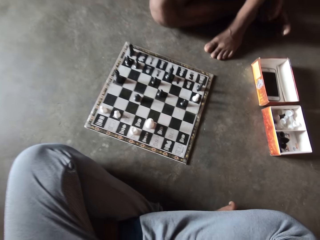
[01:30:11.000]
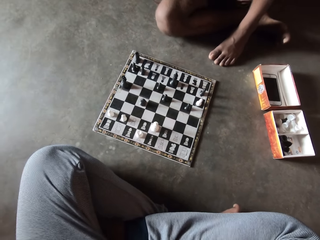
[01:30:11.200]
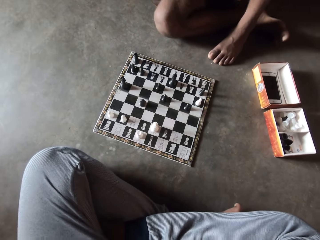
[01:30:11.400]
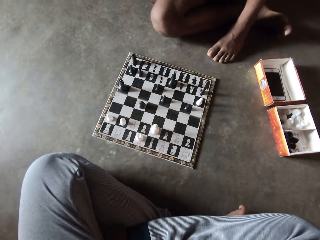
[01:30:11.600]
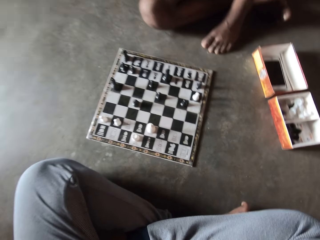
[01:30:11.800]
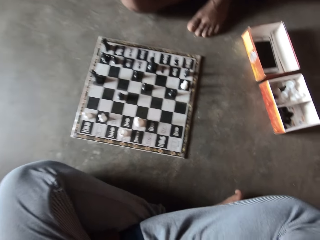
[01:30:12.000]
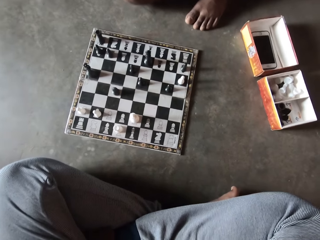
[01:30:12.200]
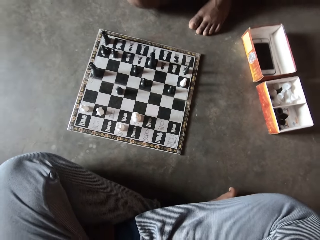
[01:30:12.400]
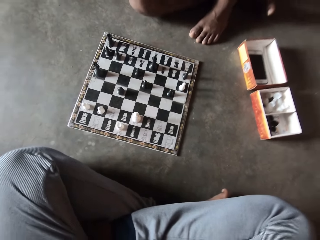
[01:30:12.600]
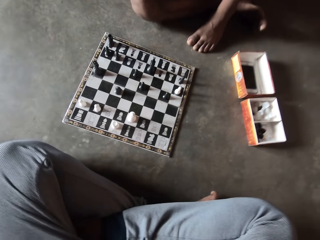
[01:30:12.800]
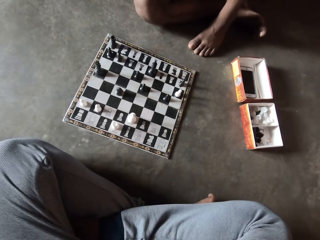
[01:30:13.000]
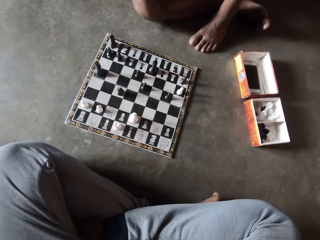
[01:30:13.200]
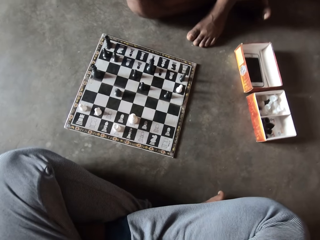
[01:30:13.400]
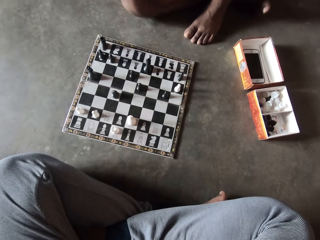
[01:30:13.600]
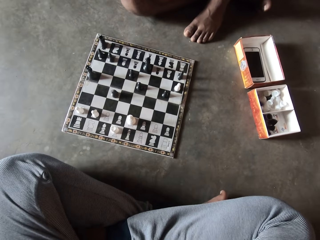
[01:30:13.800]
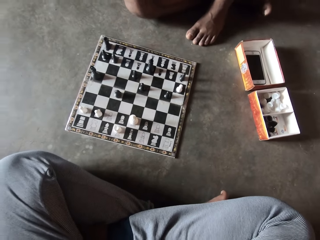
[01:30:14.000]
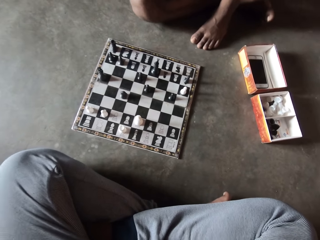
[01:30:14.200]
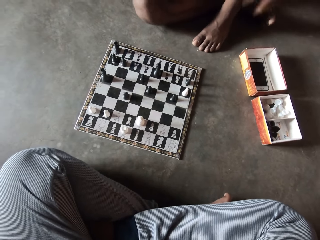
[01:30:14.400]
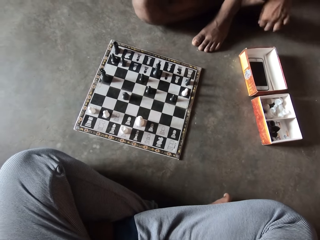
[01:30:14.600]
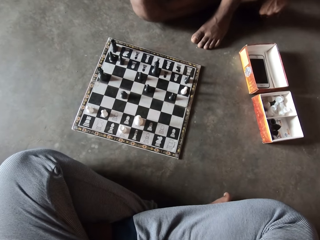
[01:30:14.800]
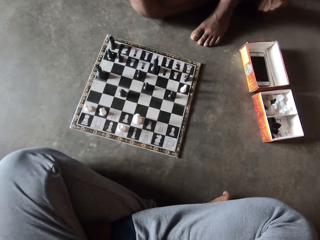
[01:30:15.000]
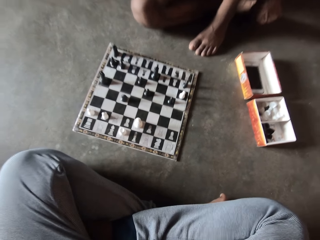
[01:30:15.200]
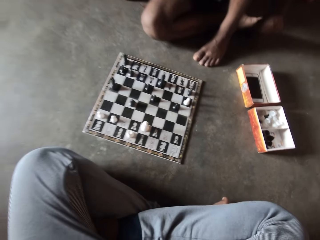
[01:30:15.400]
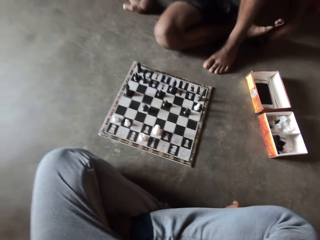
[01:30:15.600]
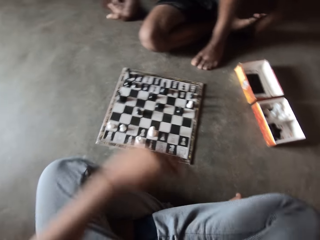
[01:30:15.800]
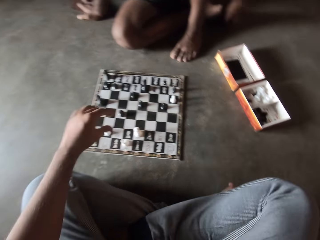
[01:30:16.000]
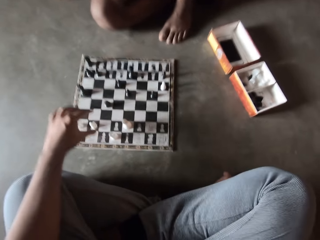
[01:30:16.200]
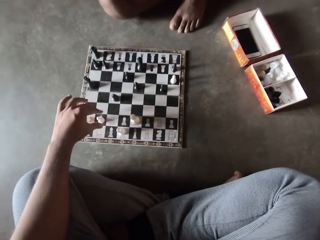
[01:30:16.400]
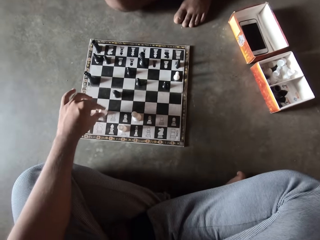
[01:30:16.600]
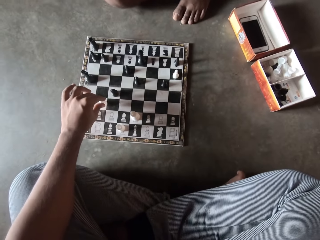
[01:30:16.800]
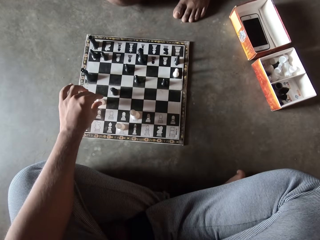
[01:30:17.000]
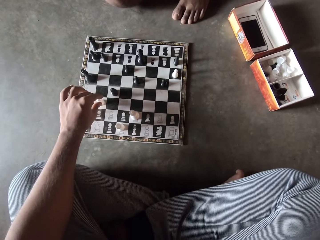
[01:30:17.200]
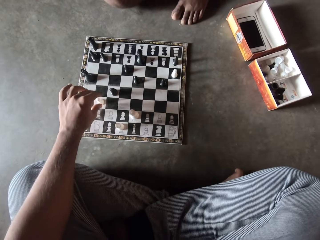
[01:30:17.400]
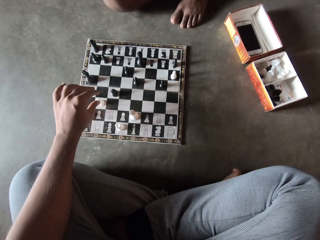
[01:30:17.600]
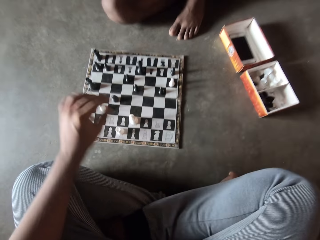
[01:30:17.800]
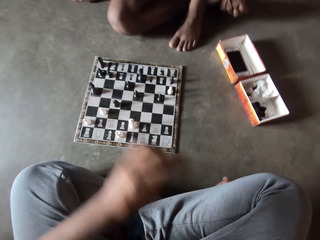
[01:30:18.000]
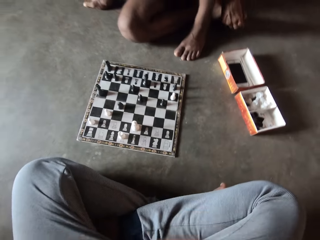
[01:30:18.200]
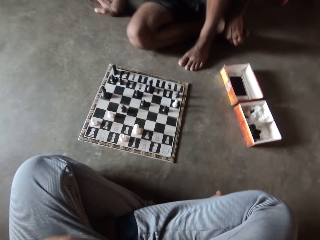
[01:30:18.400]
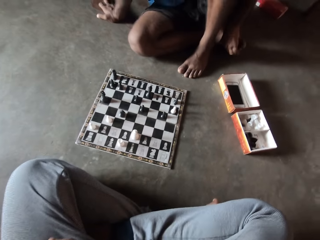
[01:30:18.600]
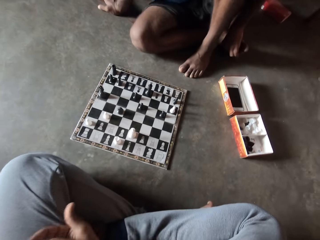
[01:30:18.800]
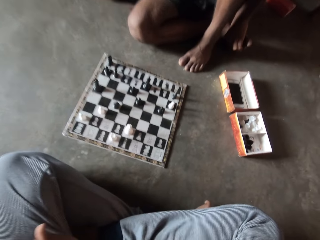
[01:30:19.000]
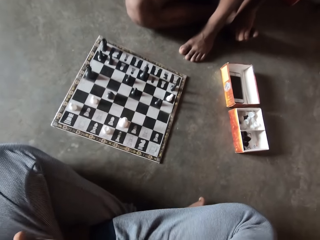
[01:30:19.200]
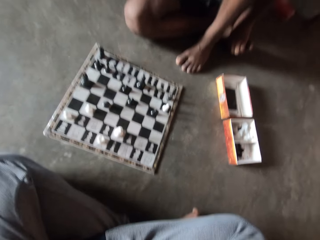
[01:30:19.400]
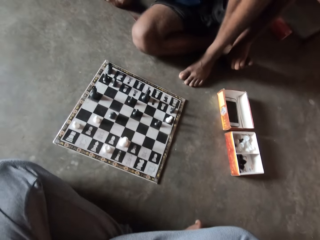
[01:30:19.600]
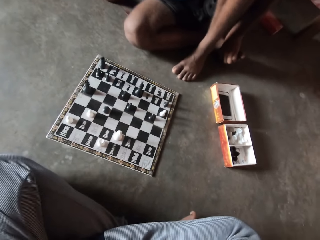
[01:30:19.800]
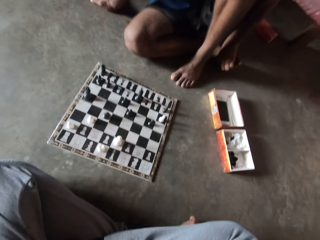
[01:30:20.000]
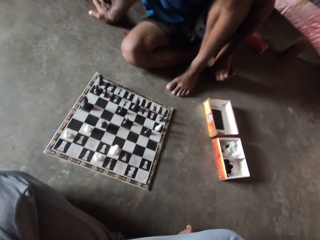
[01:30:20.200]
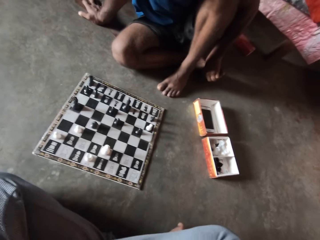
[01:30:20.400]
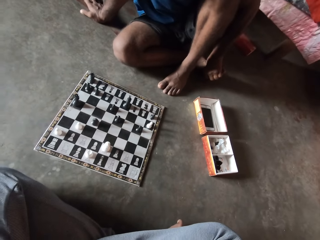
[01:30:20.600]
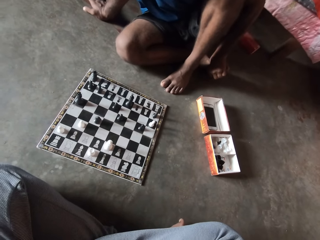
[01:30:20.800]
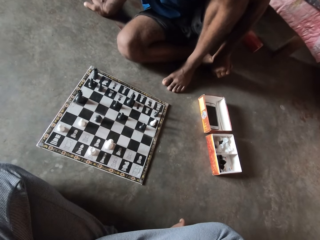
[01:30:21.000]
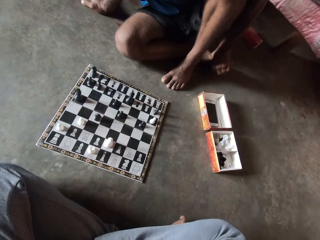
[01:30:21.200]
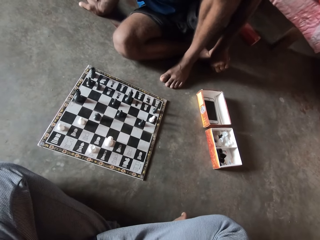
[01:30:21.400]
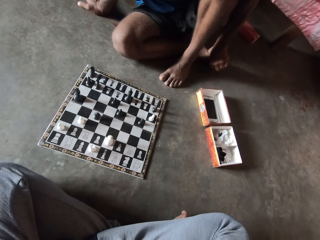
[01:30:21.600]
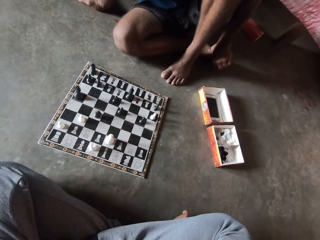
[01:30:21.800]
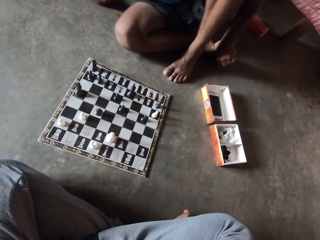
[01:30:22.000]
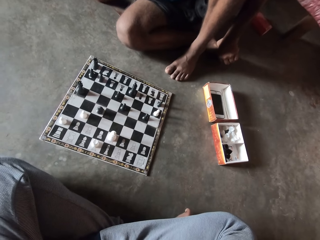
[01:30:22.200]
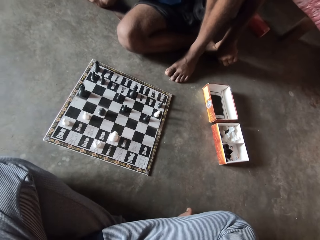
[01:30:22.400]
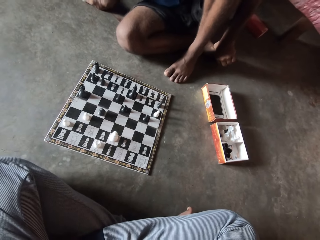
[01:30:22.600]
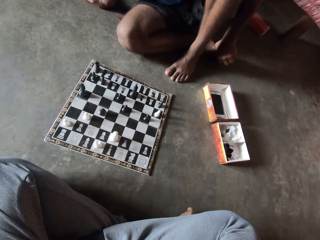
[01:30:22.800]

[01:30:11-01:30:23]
The camera wearer plays chess. He moves a chess piece forward. He pulls his hand off the chess piece.

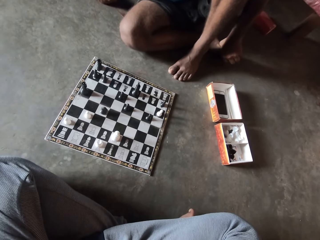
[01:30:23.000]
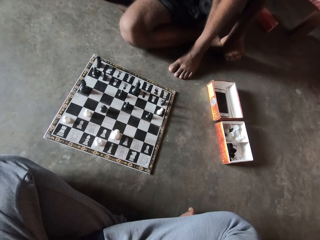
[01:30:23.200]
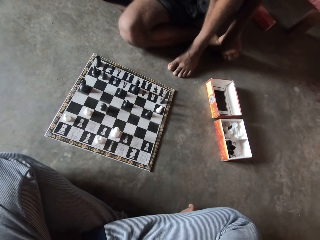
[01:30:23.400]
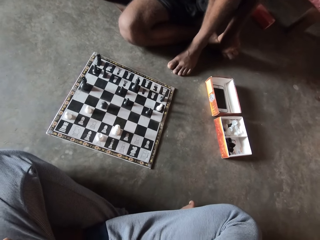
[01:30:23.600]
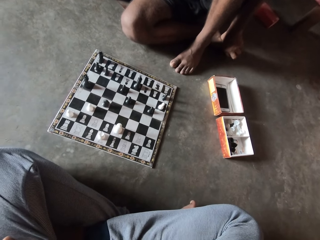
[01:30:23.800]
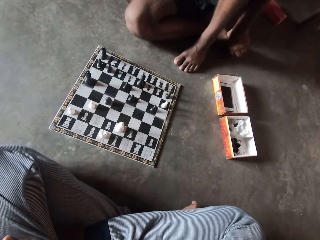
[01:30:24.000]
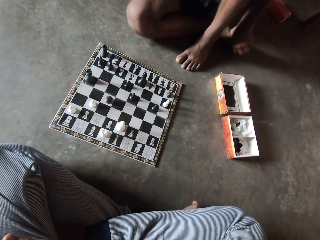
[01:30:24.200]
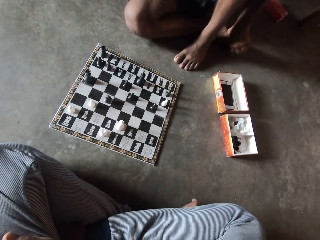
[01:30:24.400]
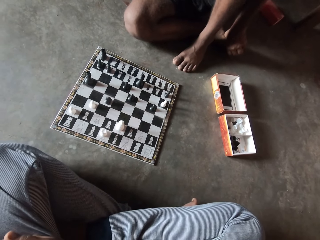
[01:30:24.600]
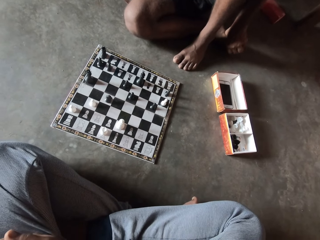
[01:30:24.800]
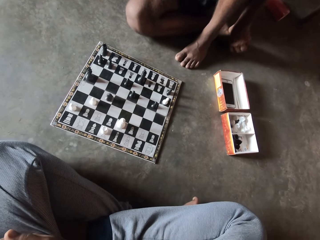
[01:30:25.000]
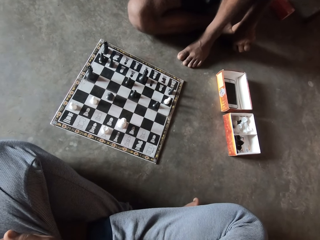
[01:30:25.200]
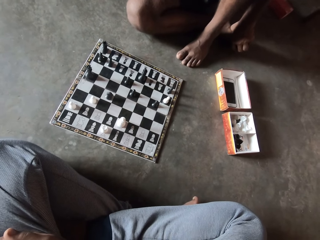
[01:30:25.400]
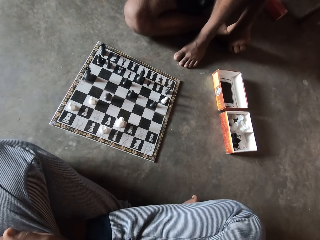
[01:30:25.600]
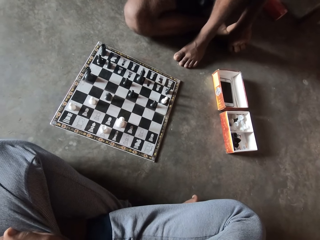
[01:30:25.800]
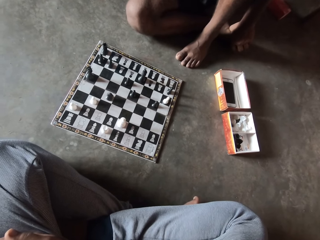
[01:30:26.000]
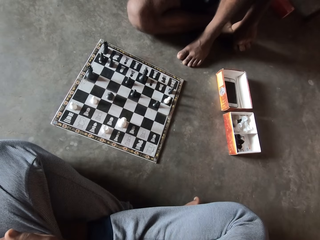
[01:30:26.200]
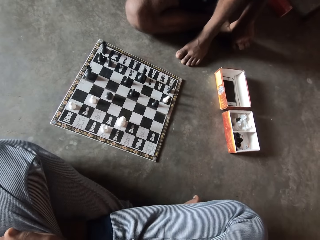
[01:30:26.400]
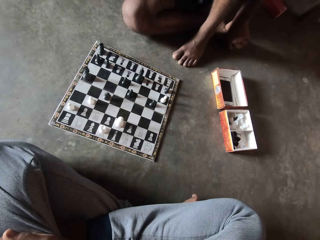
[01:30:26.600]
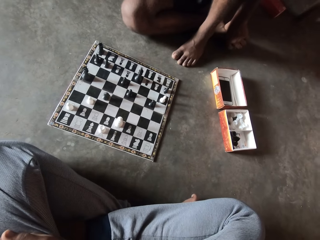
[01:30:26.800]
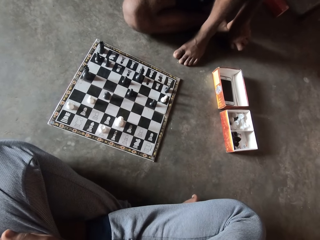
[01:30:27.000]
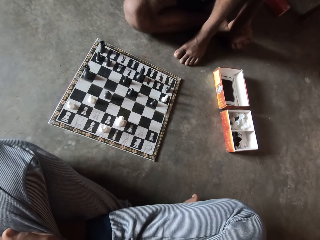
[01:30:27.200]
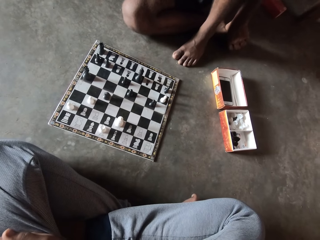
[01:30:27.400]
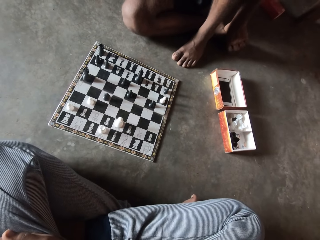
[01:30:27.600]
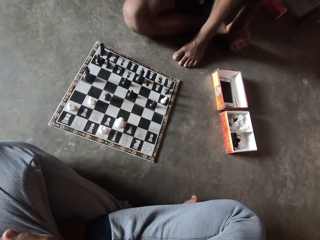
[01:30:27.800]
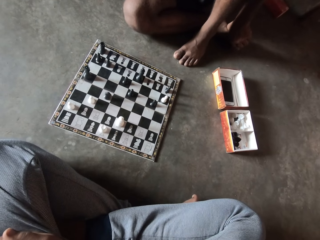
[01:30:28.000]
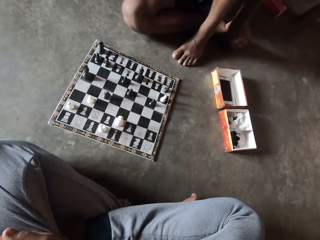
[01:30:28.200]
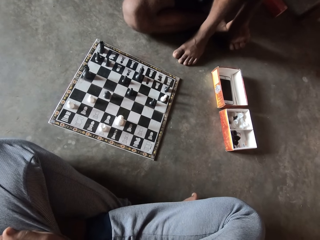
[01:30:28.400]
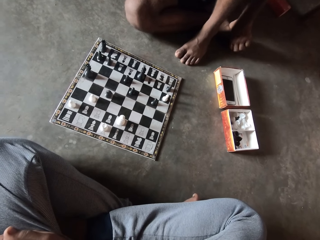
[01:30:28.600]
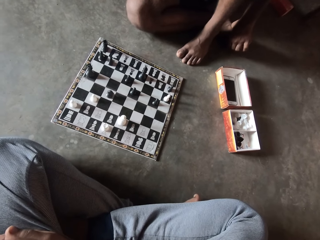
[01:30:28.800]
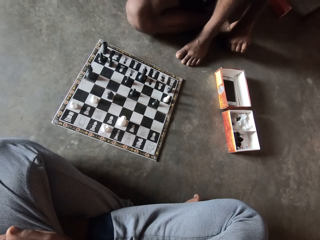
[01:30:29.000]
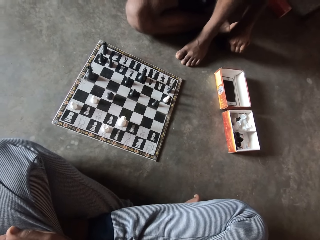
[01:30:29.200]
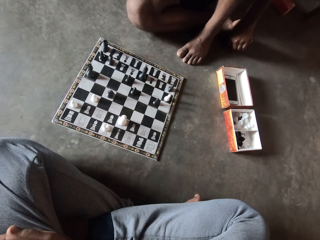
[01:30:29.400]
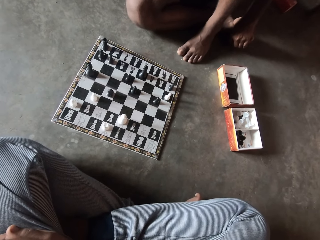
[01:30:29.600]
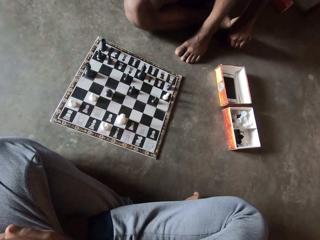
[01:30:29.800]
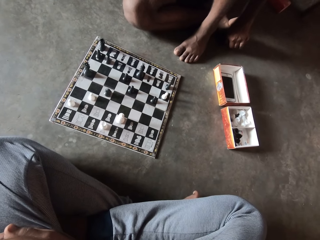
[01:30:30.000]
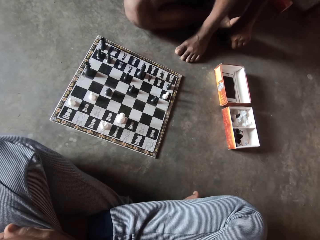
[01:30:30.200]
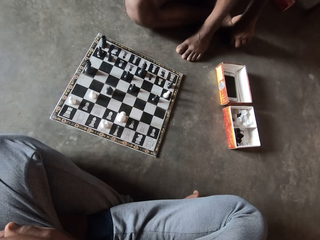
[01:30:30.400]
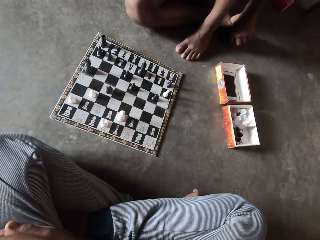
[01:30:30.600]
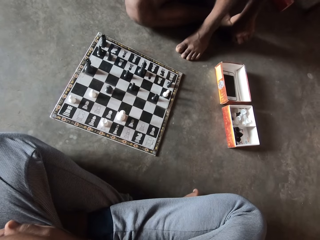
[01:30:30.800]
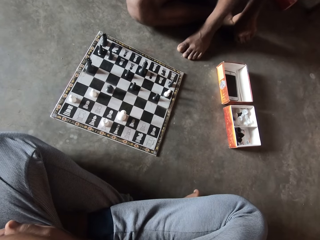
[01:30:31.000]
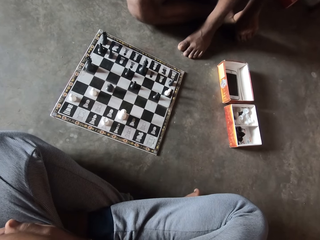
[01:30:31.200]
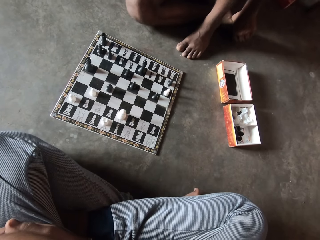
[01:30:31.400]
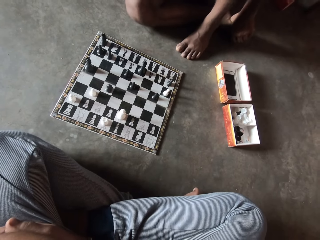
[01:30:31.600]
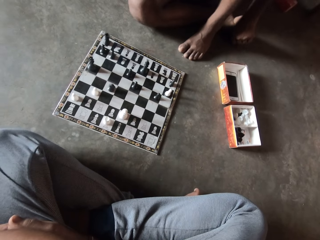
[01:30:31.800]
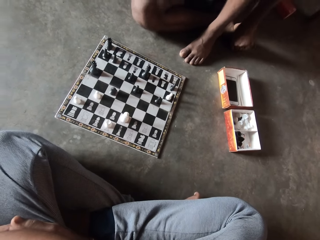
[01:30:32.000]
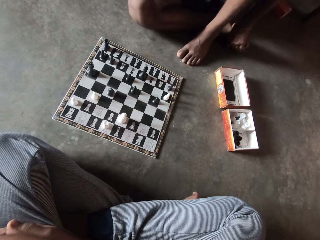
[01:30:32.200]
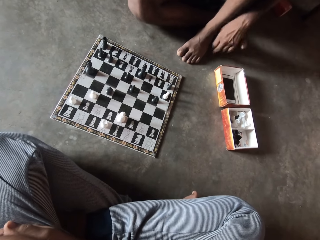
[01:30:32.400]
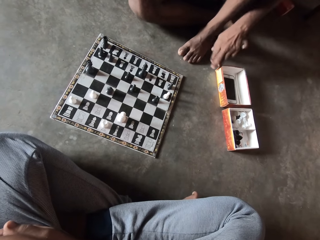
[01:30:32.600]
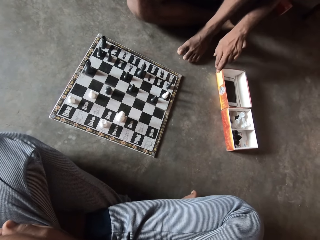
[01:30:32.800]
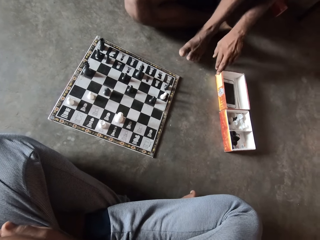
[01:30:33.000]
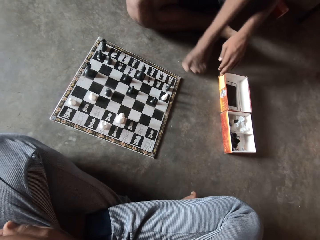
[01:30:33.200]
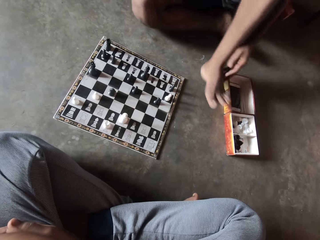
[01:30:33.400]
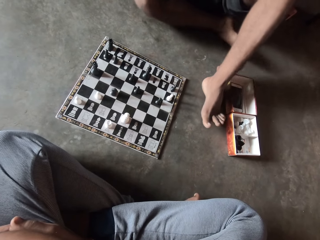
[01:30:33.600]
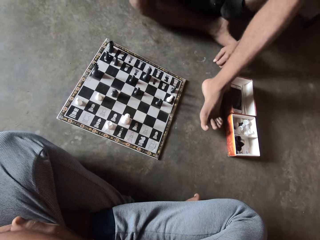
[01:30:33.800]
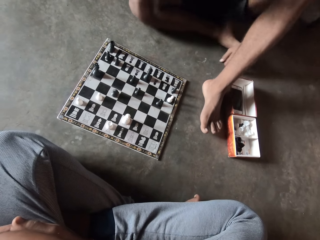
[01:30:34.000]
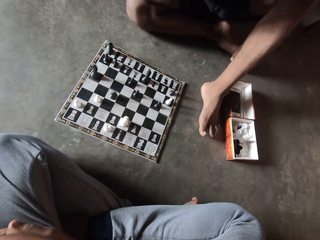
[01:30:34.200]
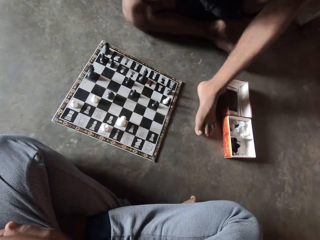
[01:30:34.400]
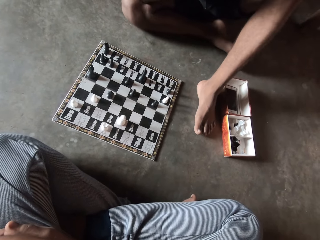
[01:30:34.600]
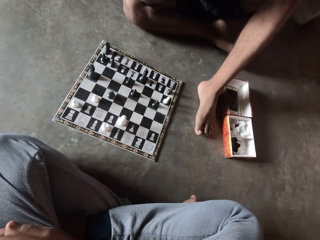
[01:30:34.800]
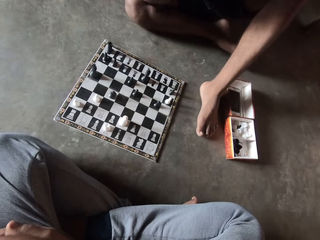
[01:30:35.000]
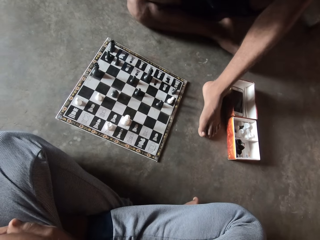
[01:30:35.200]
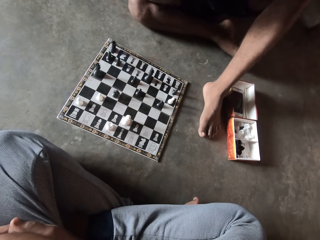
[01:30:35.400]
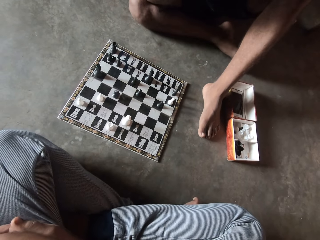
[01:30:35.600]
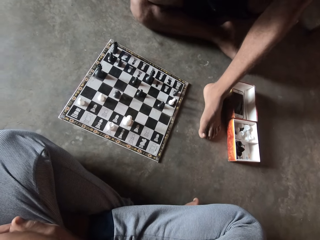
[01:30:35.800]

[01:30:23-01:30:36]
A man pushes a box with his fingers. The man steps his leg beside the boxes.
